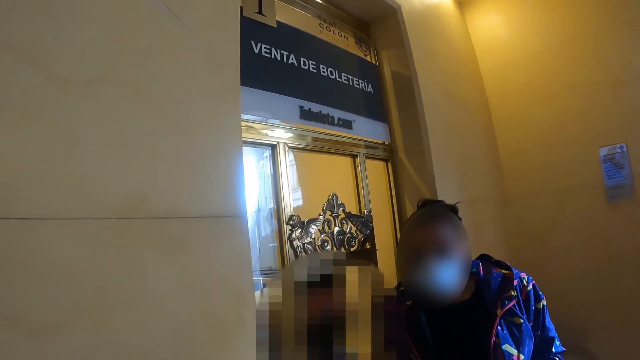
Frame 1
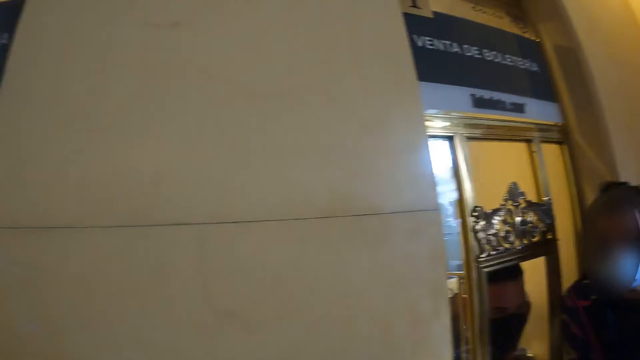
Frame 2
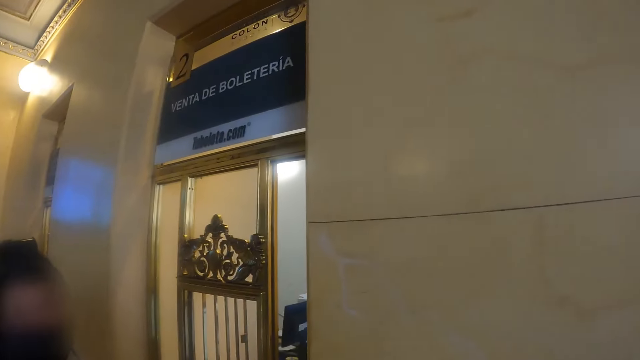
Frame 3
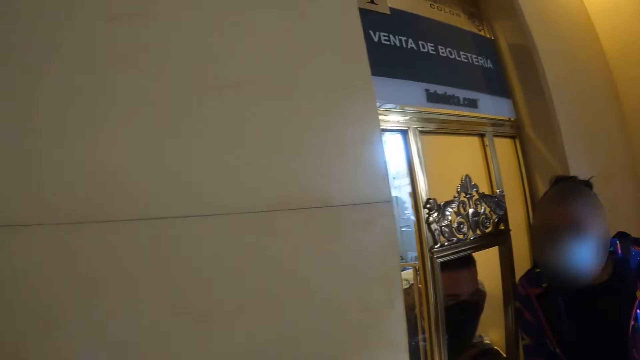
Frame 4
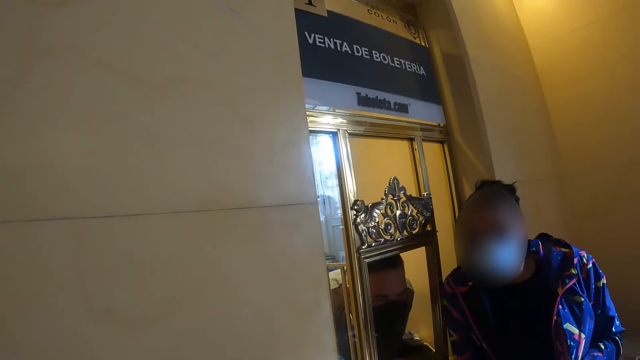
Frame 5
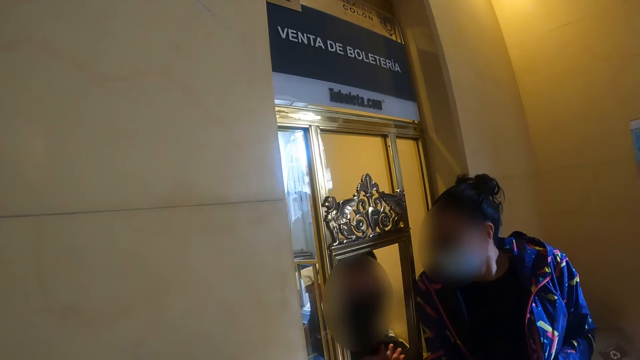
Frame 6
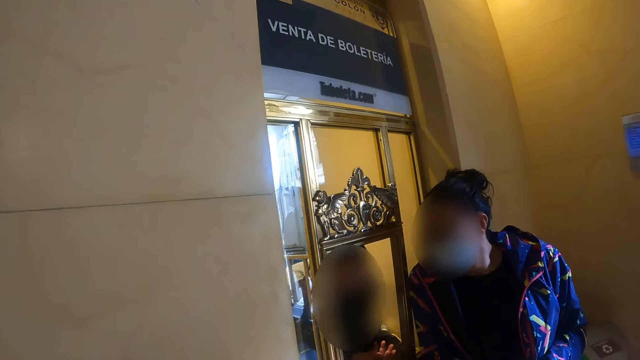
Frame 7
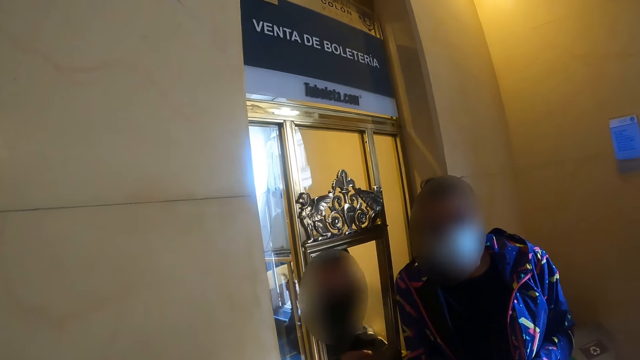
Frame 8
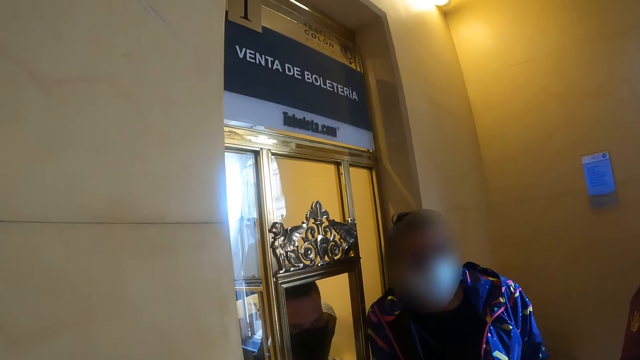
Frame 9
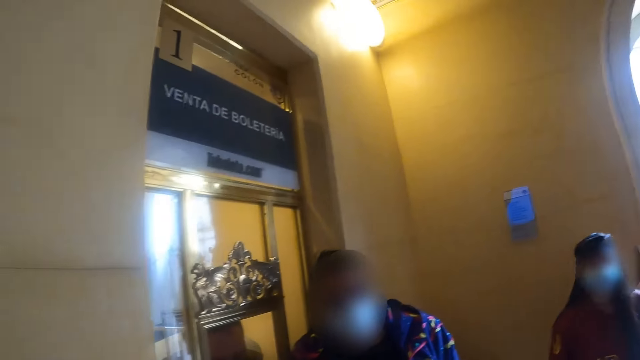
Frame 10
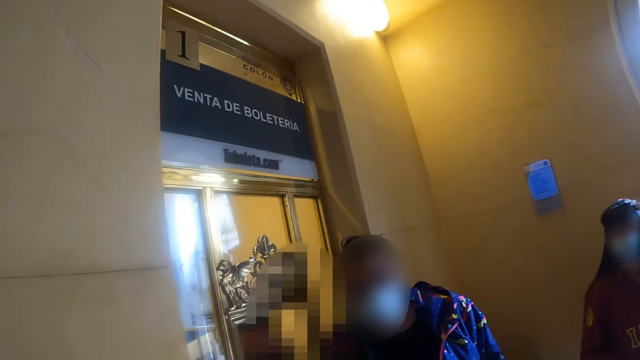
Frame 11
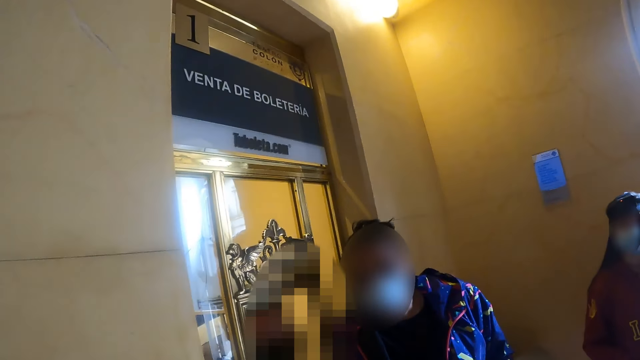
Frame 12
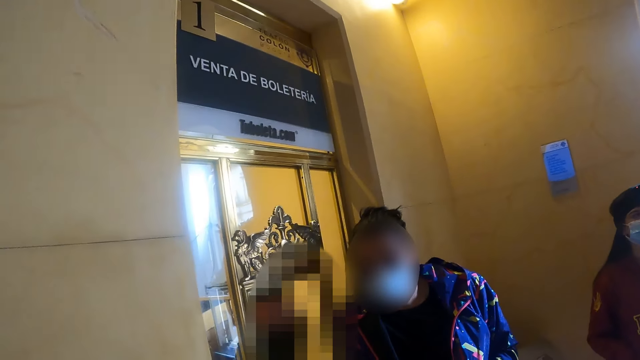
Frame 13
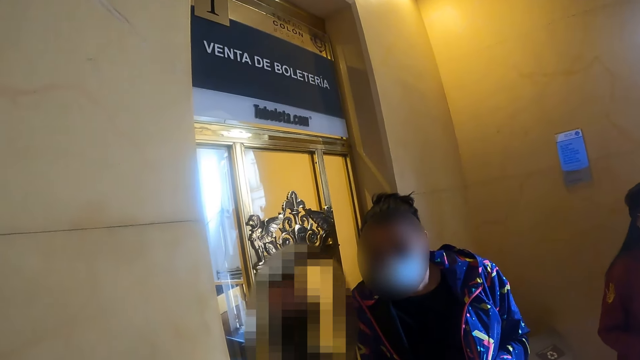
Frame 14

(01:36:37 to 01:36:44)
The camera wearer looks around the reception.

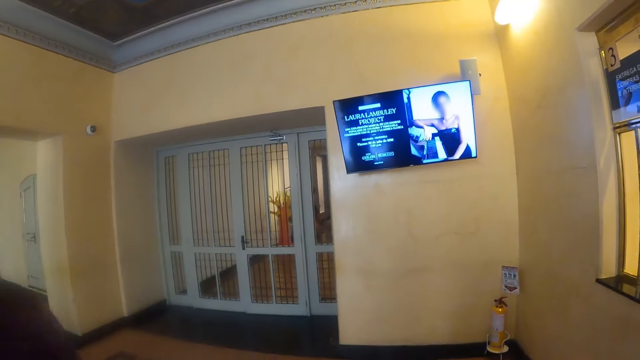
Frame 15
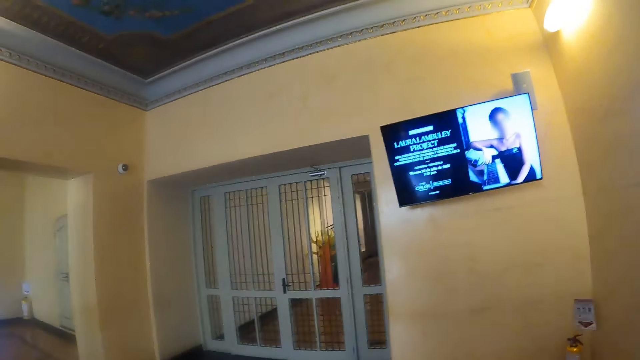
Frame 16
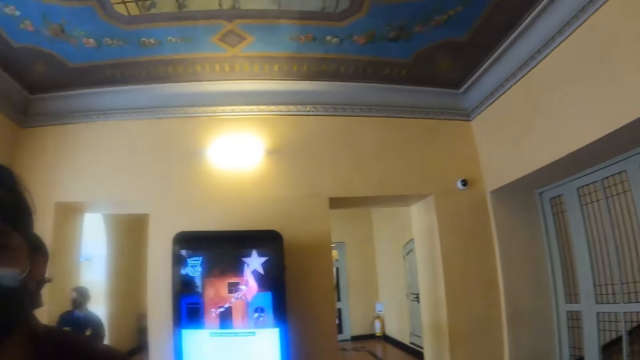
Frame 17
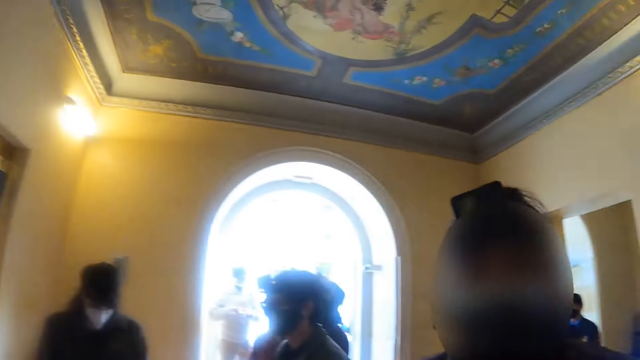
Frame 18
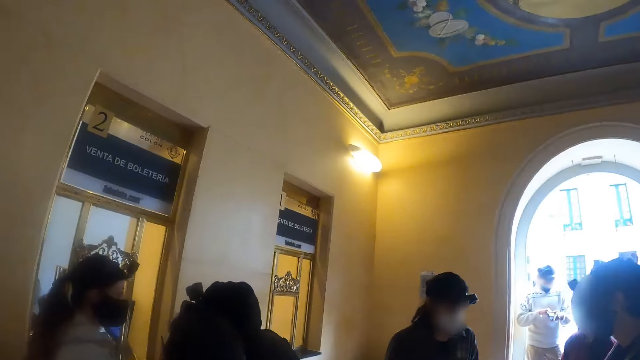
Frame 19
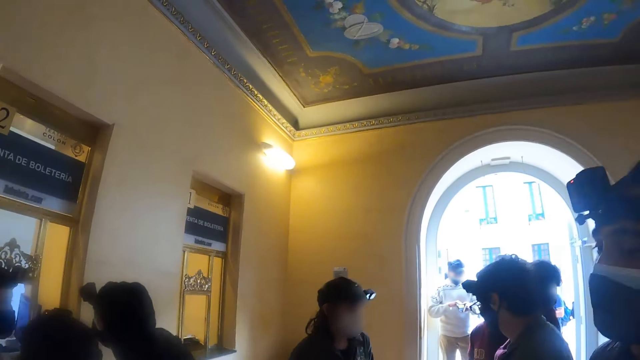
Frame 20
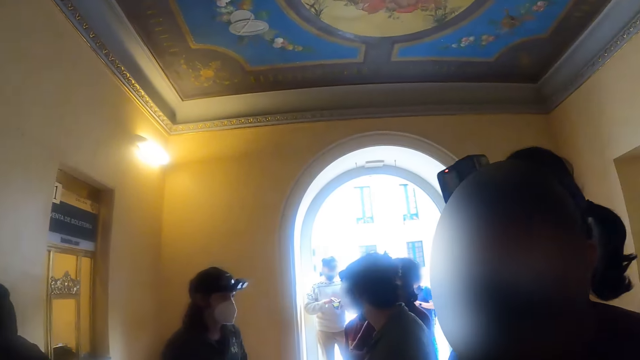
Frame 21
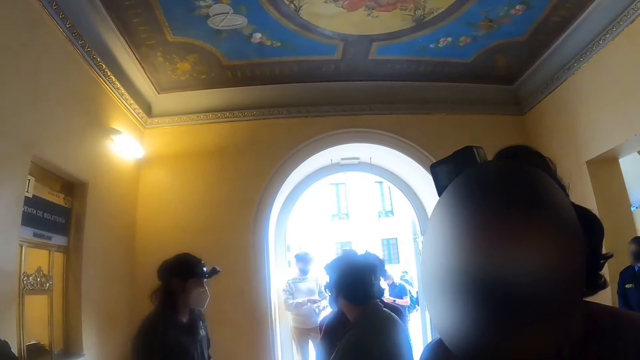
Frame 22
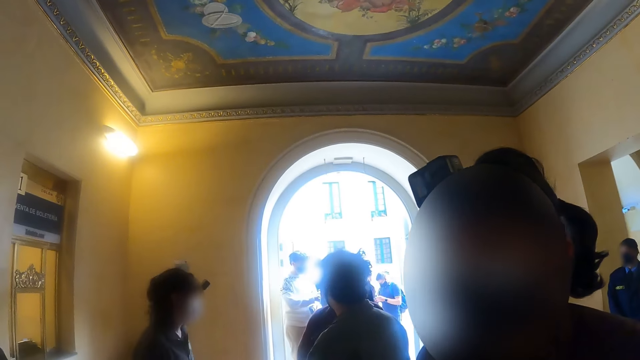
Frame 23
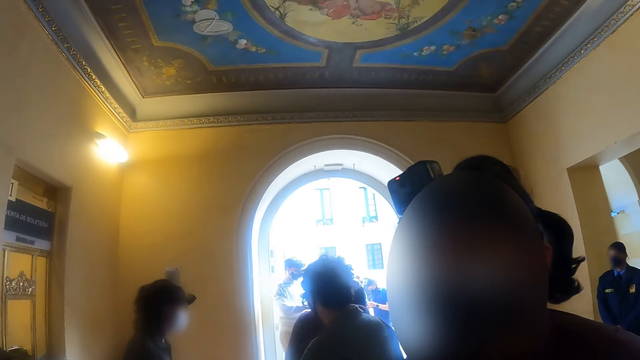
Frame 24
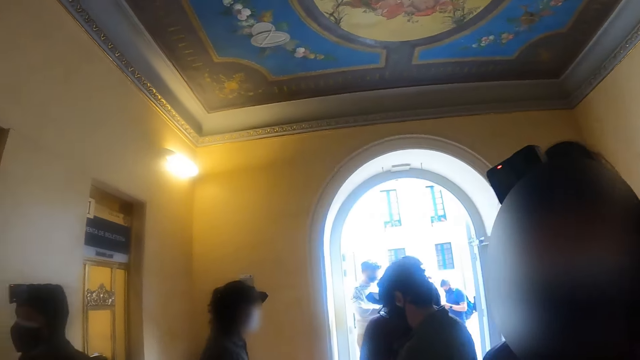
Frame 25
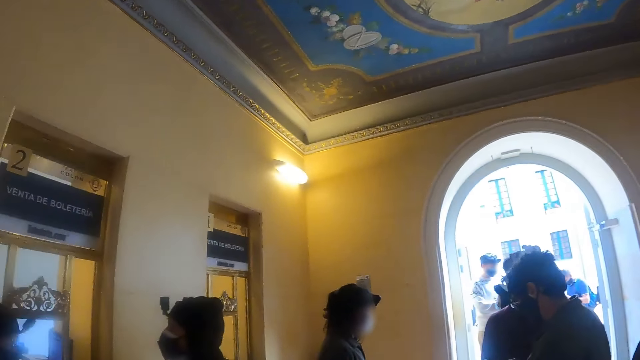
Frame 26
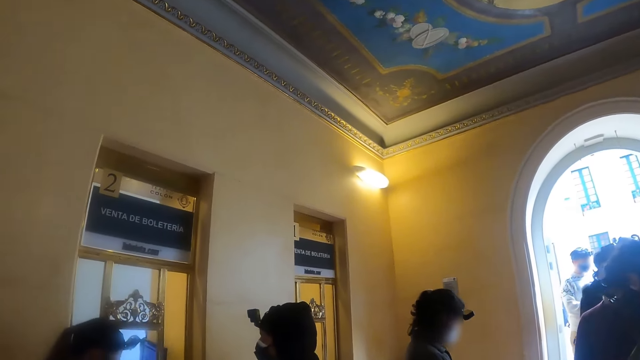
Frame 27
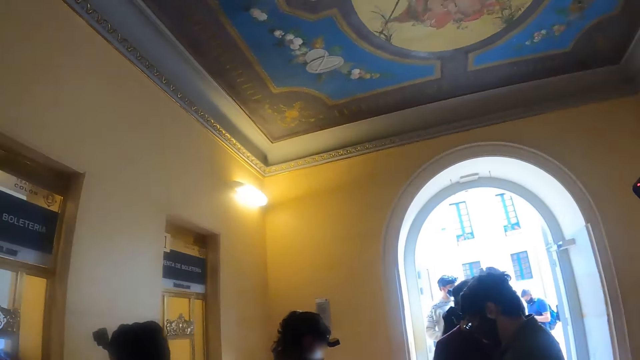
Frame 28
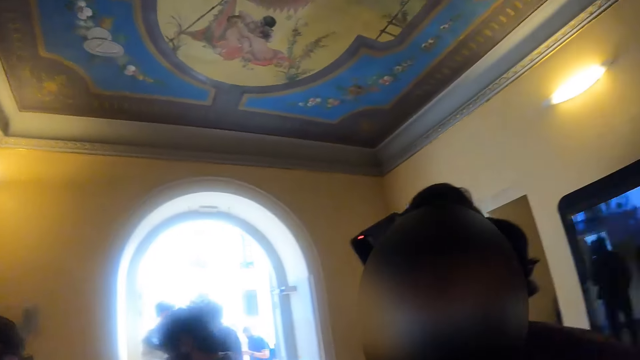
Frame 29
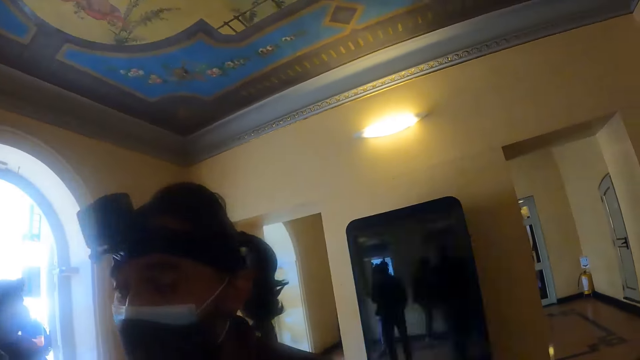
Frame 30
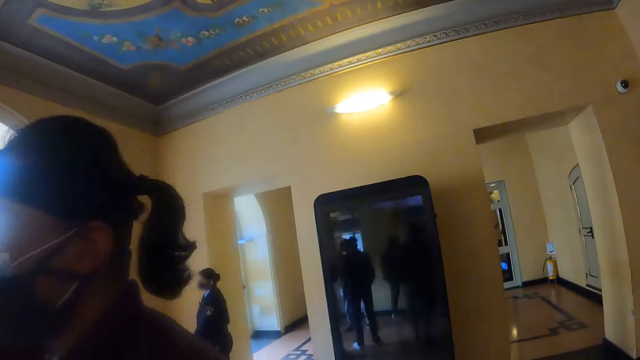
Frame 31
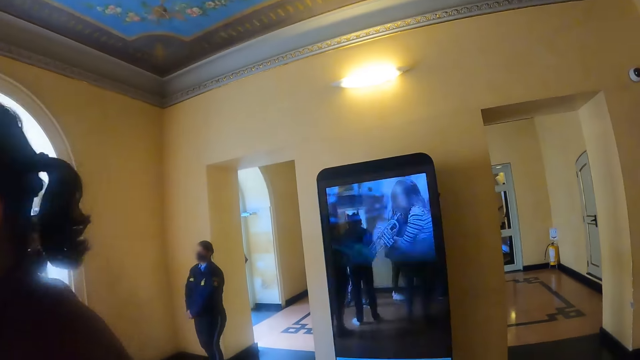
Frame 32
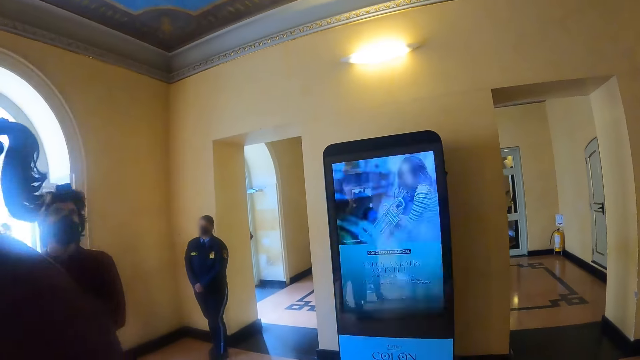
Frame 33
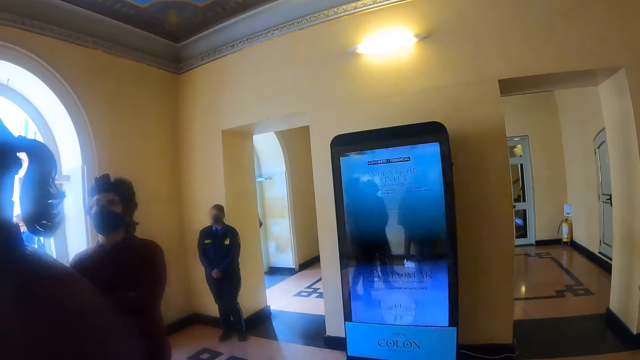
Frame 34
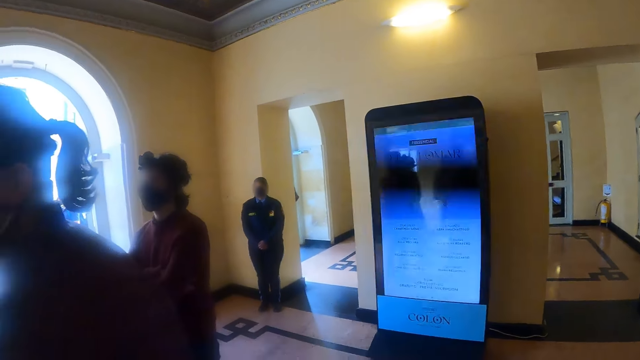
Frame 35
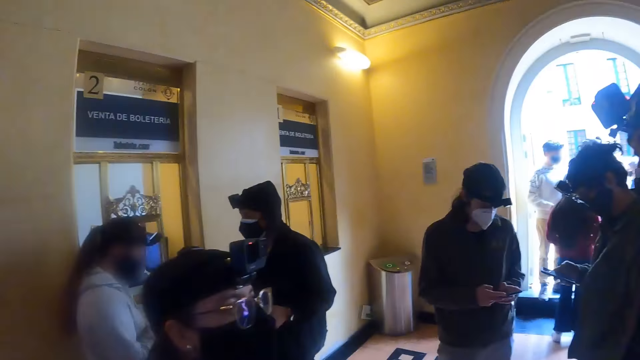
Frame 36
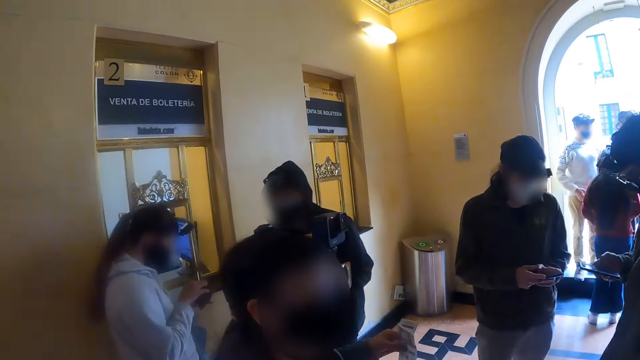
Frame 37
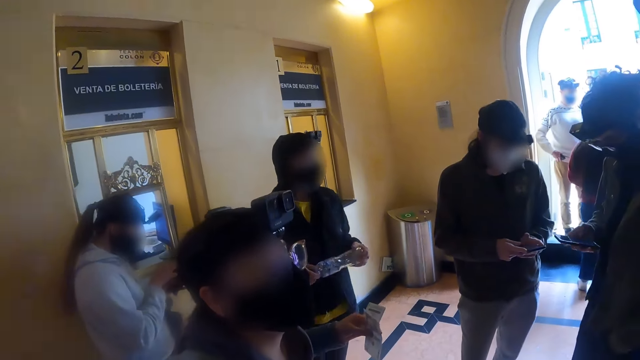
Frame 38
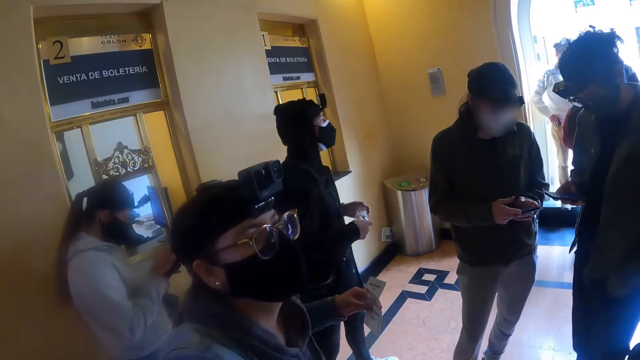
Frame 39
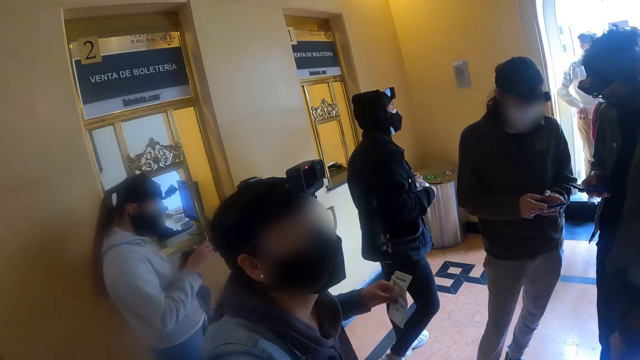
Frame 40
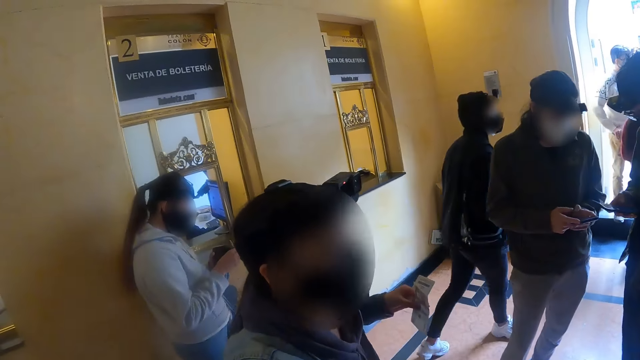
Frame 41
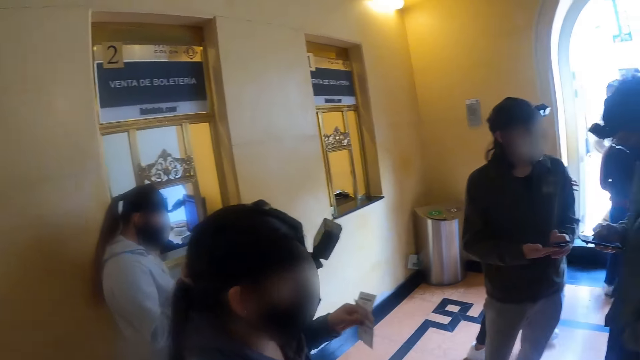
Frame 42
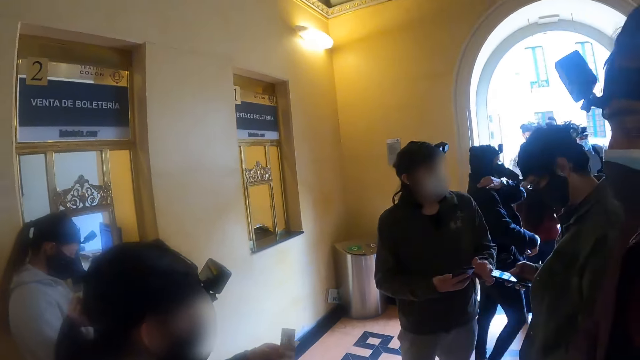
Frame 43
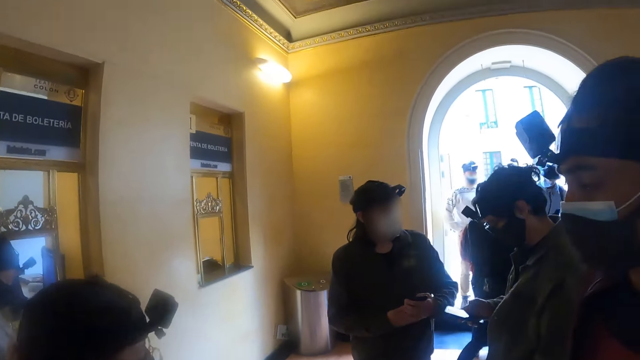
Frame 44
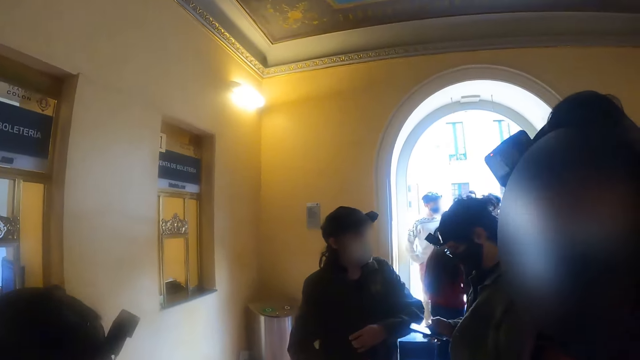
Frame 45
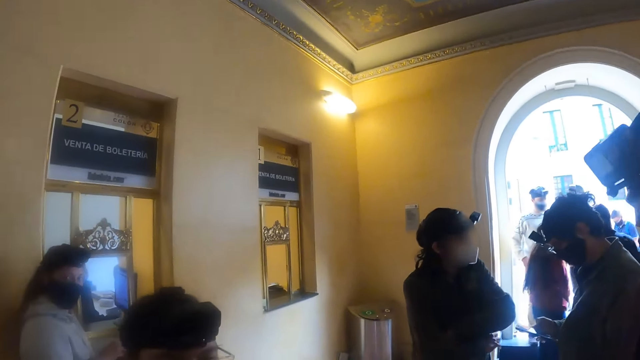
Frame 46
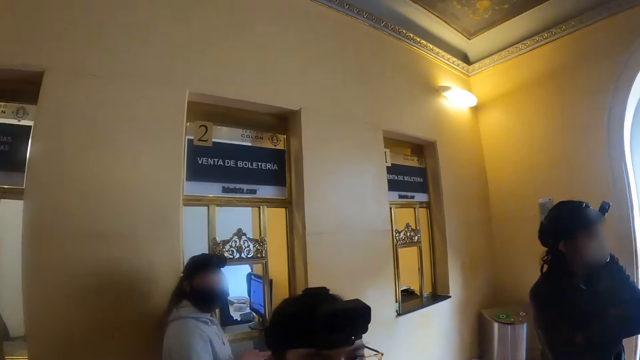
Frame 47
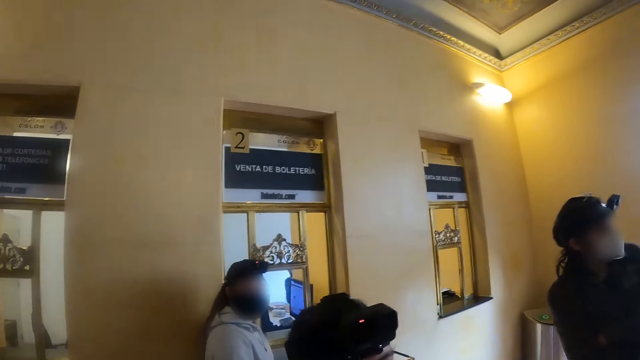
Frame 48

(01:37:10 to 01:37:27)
The camera wearer walks around the reception. A man uses a phone.
